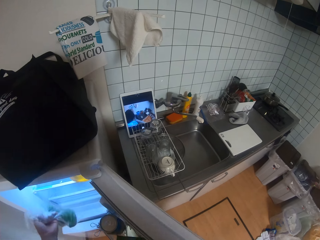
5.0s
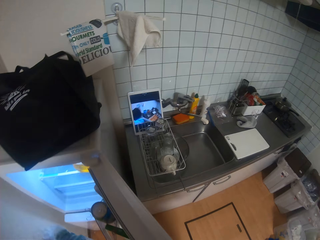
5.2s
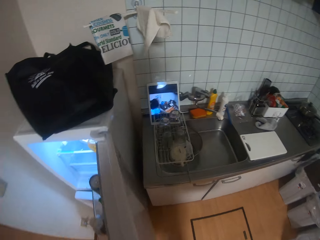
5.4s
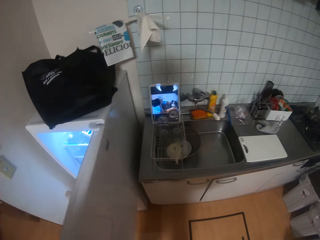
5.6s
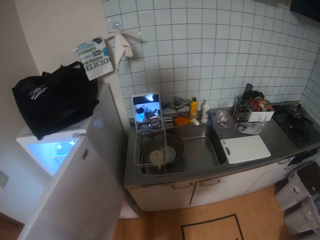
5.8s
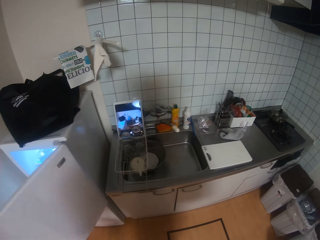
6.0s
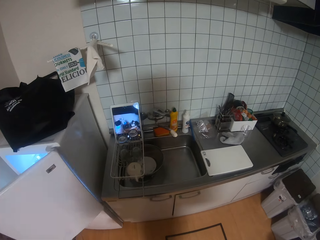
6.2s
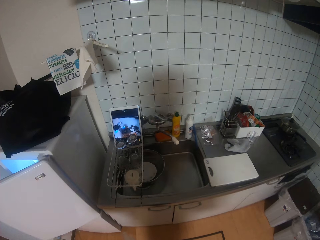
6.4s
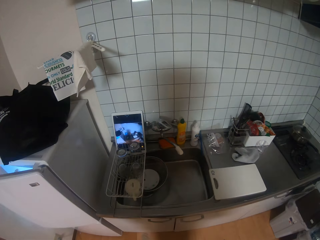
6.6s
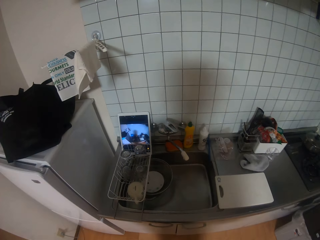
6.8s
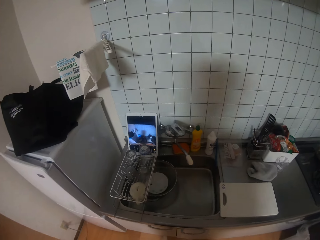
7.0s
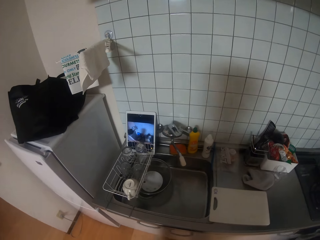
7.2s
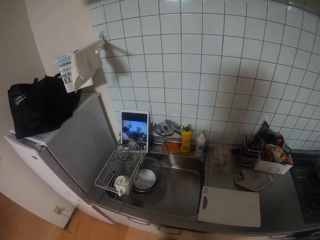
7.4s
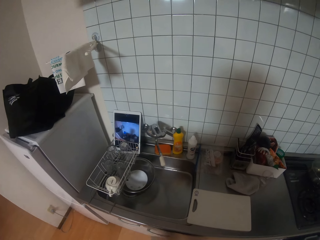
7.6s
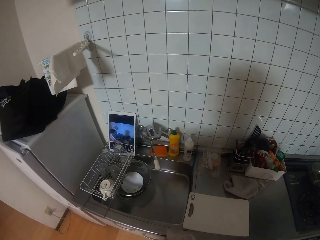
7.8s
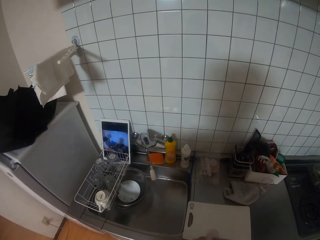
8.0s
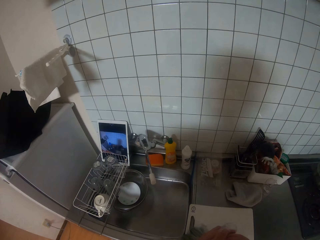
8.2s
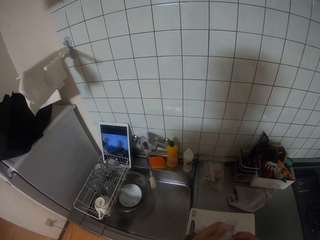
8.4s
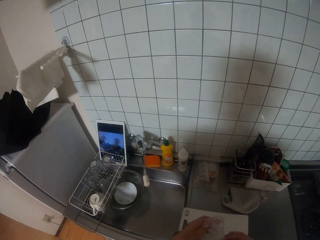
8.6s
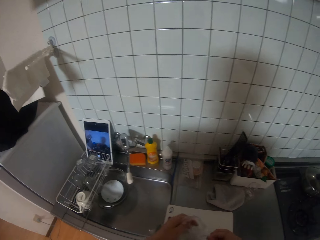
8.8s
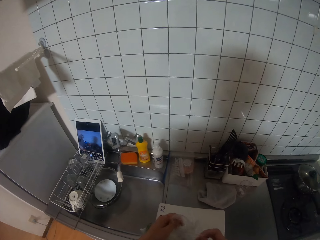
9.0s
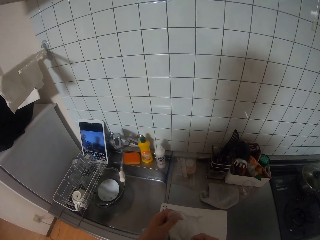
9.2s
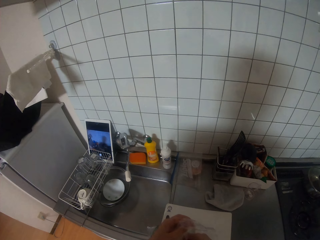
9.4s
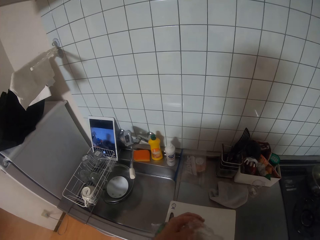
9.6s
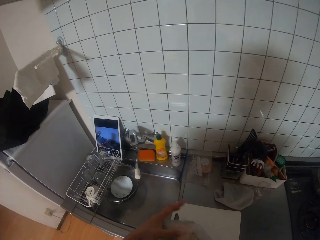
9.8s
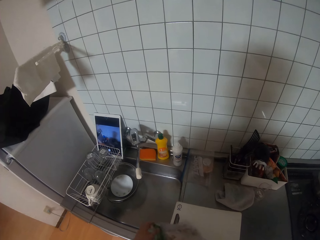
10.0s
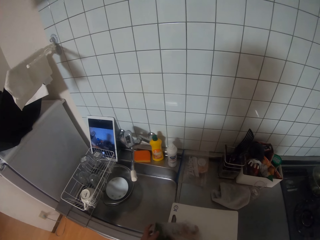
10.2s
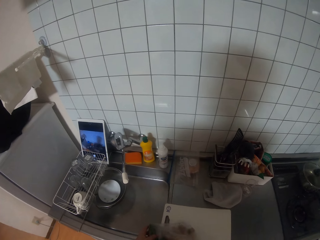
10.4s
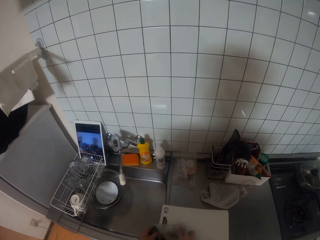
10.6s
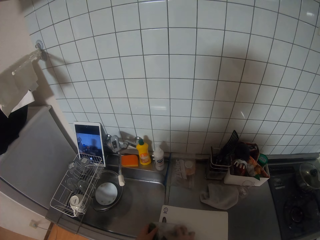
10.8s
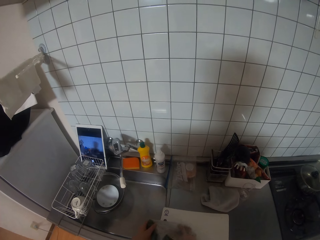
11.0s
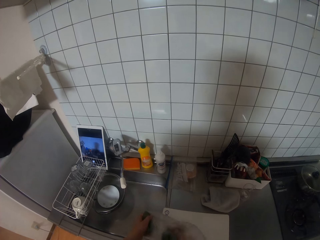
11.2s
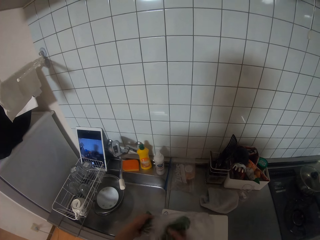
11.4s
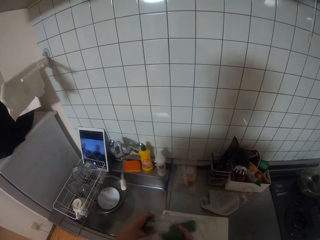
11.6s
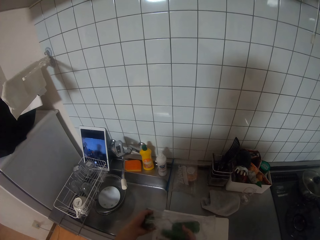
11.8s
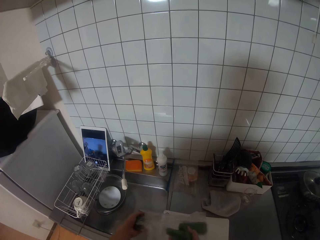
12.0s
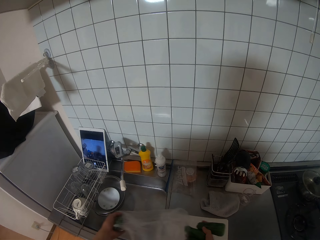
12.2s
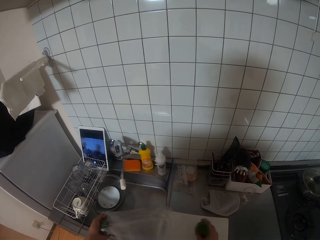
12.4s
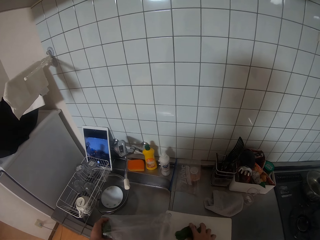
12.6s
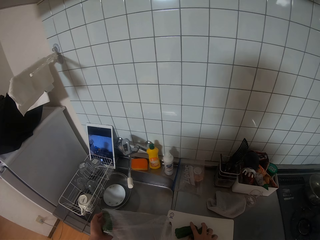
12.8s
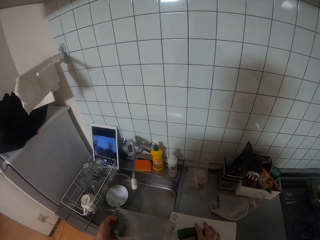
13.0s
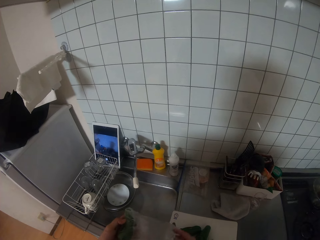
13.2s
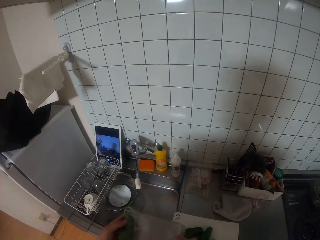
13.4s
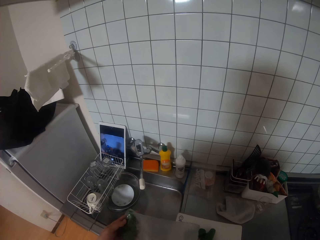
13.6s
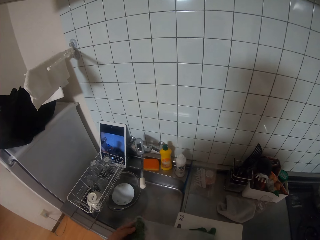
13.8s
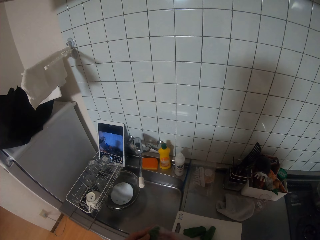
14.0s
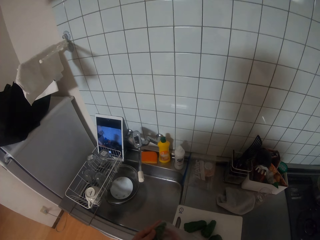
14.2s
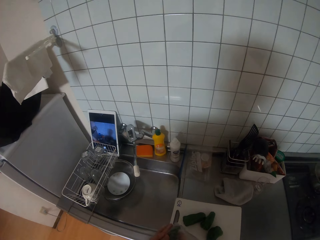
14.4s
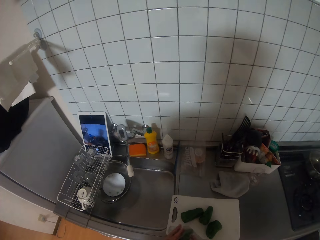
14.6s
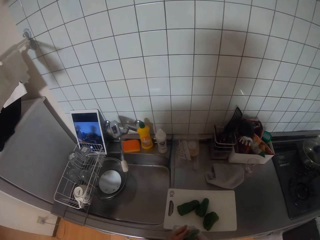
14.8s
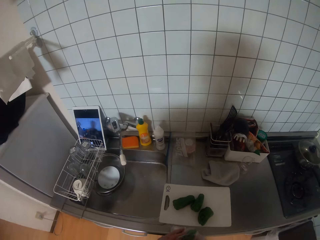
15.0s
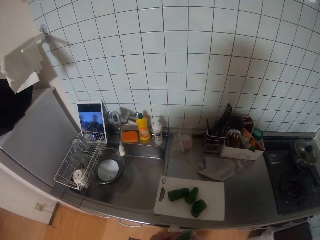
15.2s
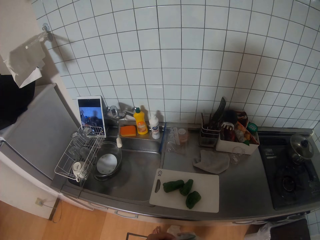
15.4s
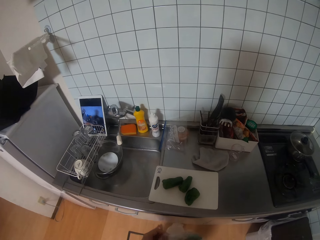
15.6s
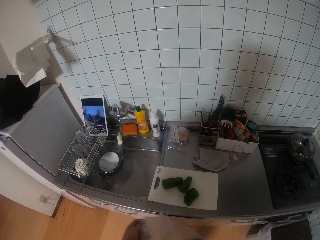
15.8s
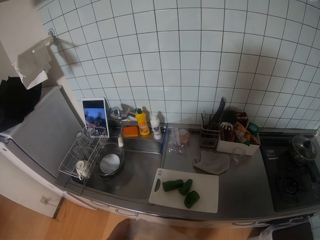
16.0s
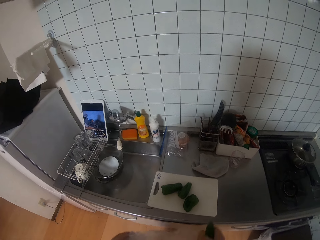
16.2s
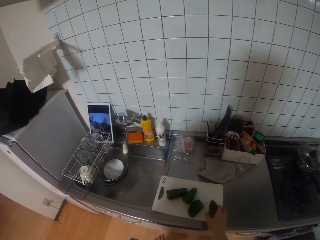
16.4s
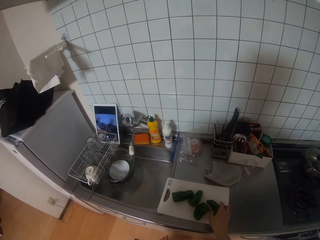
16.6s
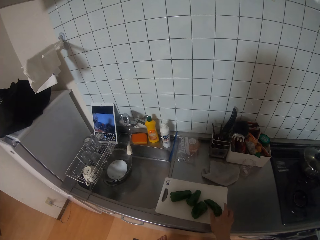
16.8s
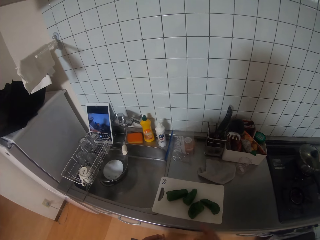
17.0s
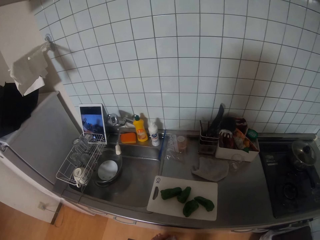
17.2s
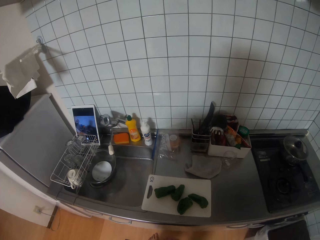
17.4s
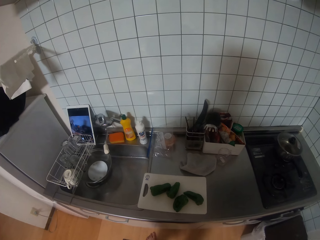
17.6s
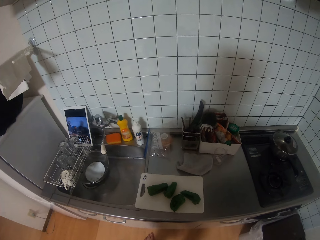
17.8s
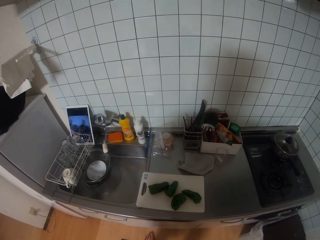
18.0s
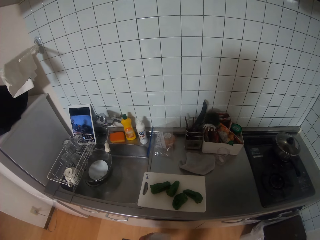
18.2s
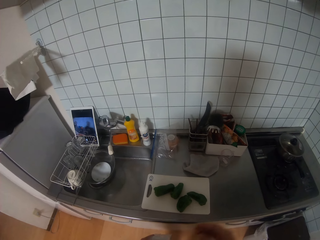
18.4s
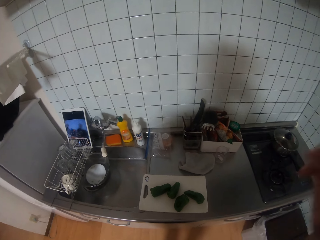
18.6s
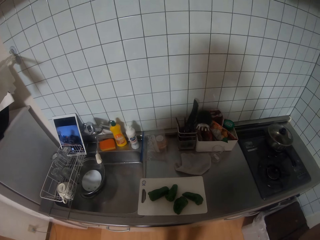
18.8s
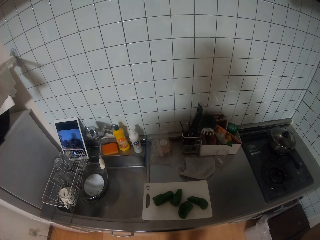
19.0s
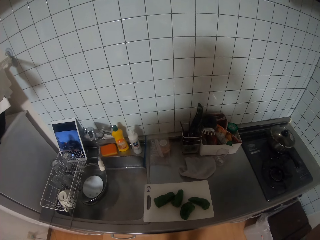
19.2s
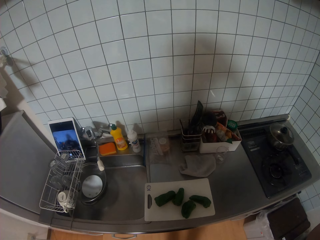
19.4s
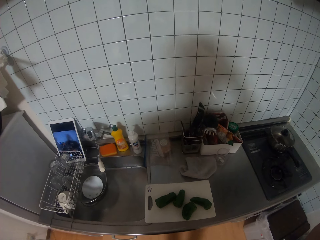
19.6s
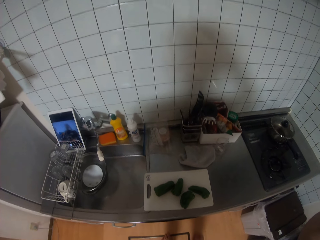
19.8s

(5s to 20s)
The camera wearer closes the fridge. She removes the vegetables from the bag or paper with her right hand. She places the green pepper seeds on a chopping board on the table with her right hand. She places another green pepper seed on the chopping board on the table with her right hand.

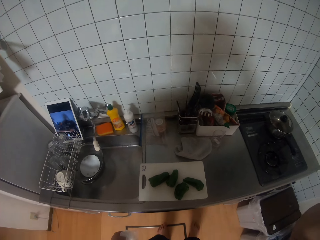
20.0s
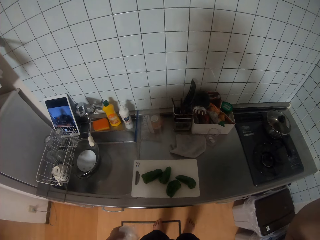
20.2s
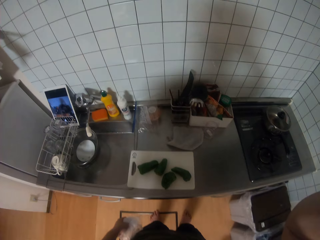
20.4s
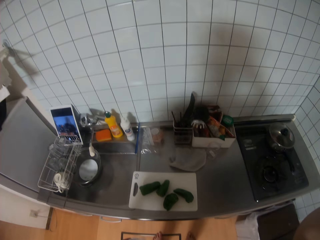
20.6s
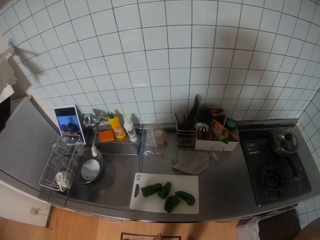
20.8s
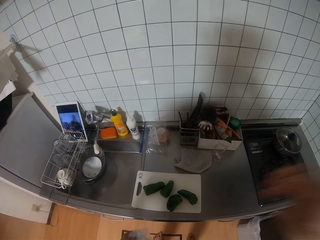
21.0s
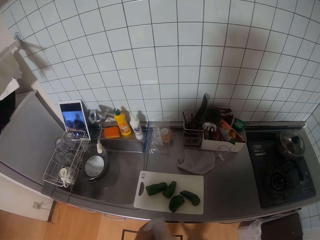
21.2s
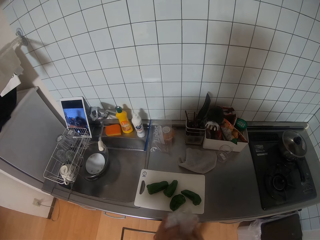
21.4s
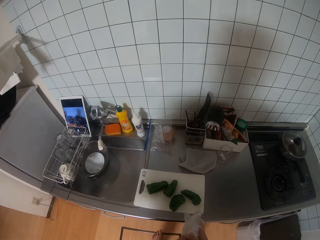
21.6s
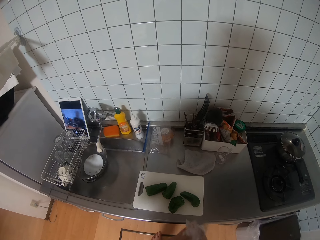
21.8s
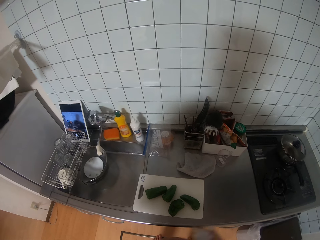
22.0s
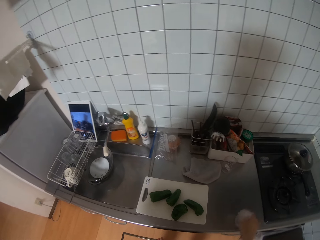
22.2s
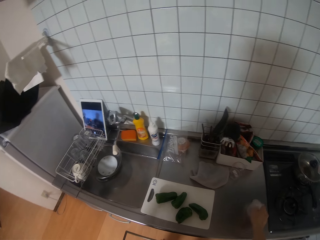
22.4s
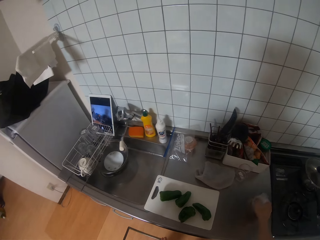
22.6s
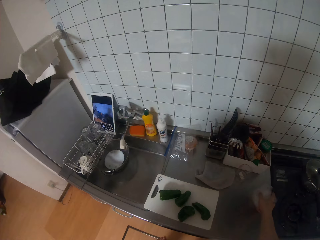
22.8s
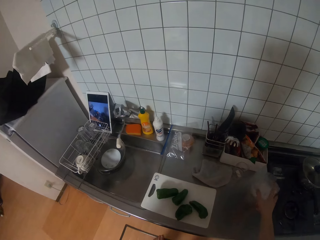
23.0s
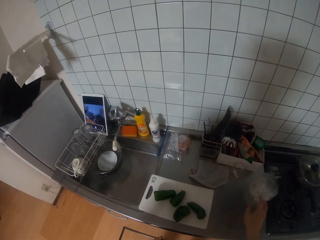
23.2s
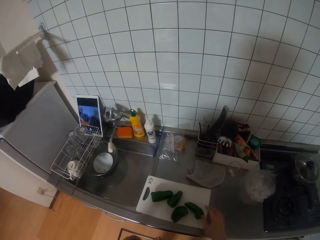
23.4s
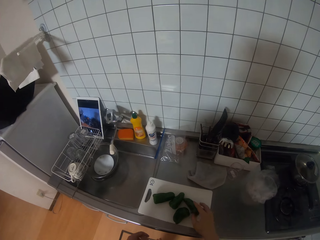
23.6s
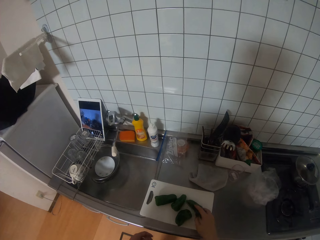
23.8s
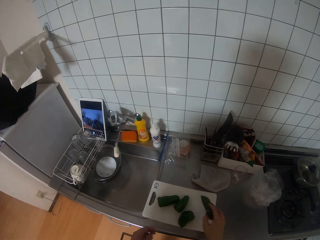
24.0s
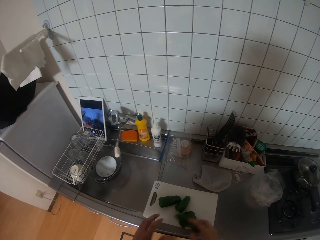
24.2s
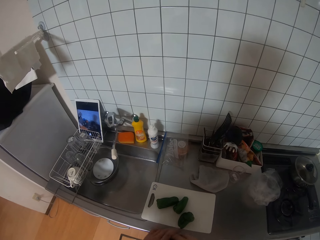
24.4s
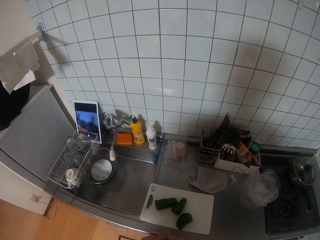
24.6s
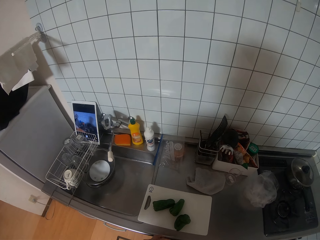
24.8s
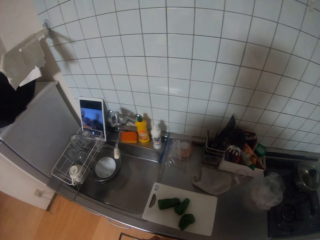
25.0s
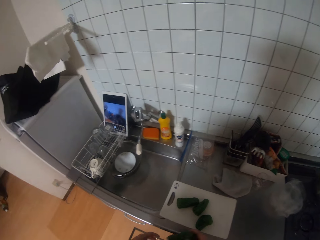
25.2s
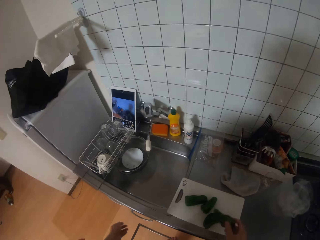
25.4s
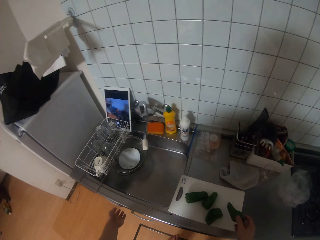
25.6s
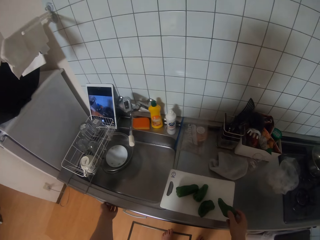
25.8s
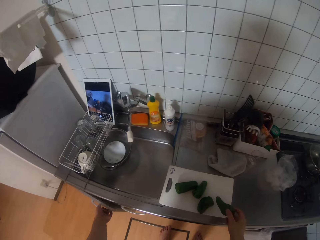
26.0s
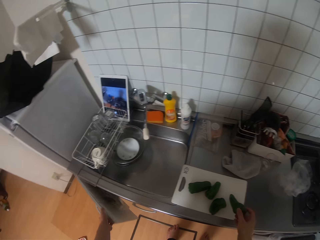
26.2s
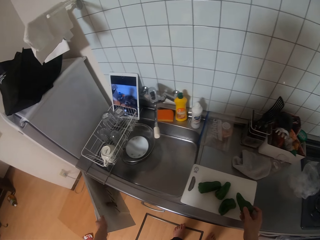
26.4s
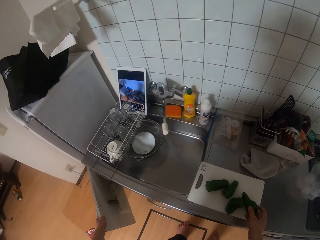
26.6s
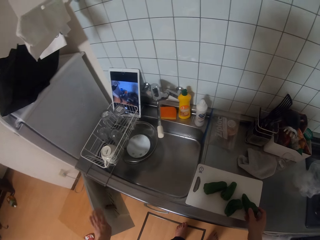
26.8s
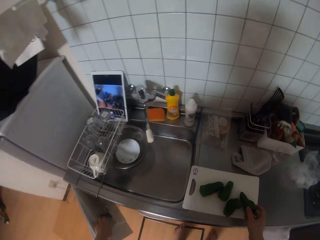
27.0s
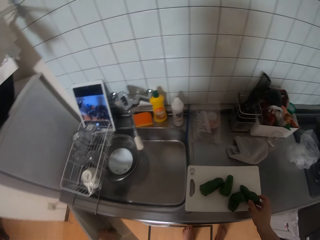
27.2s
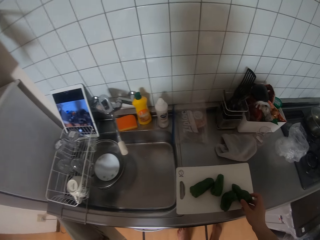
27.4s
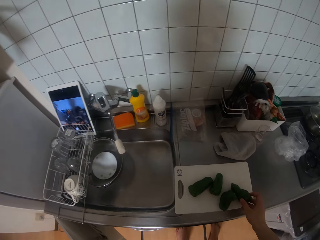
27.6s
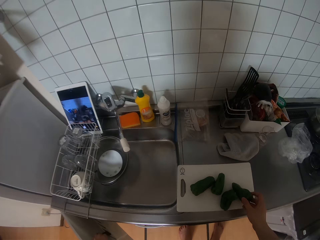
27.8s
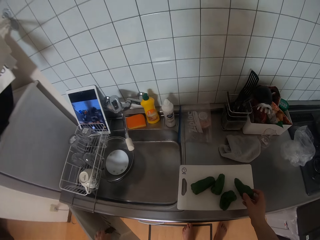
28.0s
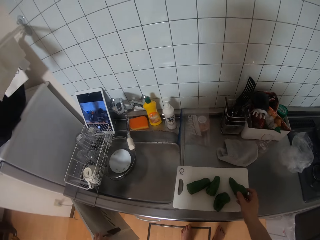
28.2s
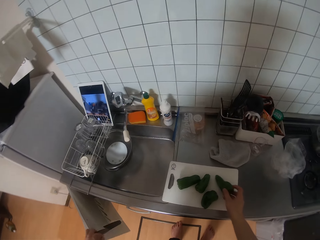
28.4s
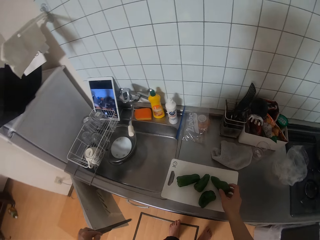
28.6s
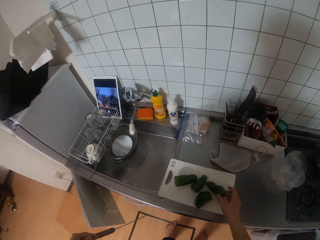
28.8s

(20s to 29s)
The camera wearer drops the emptied bag or paper on the table with her right hand. She holds the green pepper. She picks up a green pepper fruit from the chopping board with her right hand. She puts down the green pepper. She opens a cupboard below the sink with her left hand and picks up a knife from the cupboard with her left hand.
